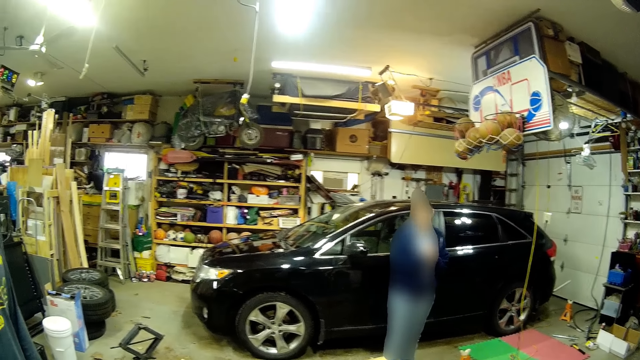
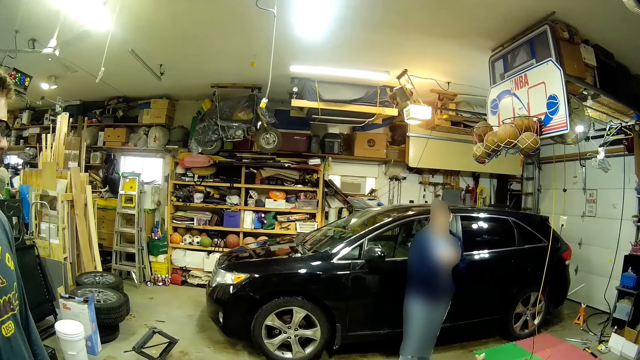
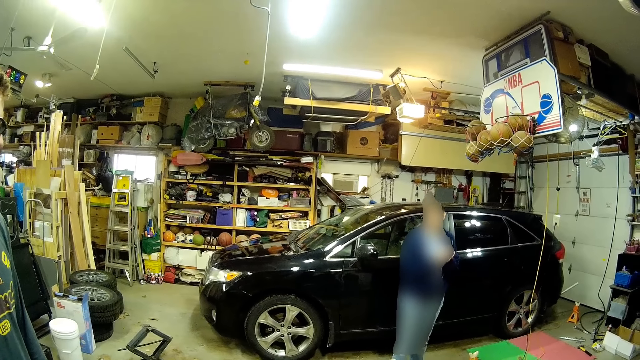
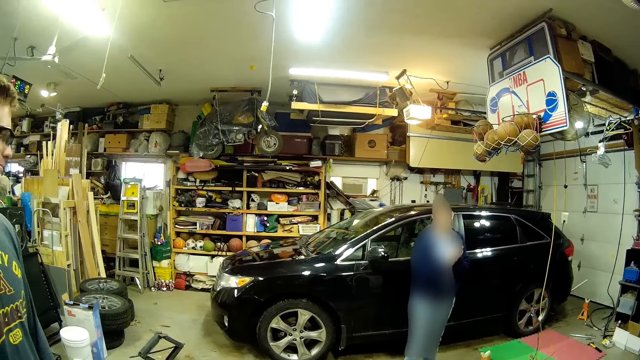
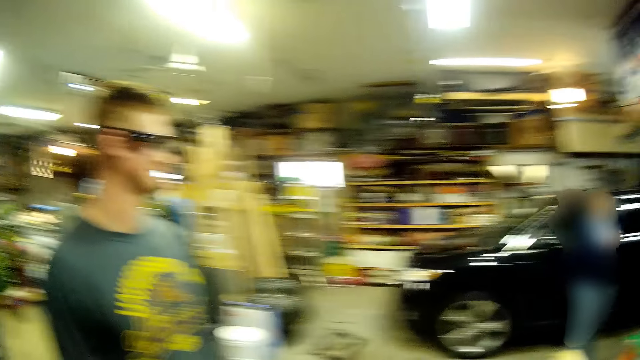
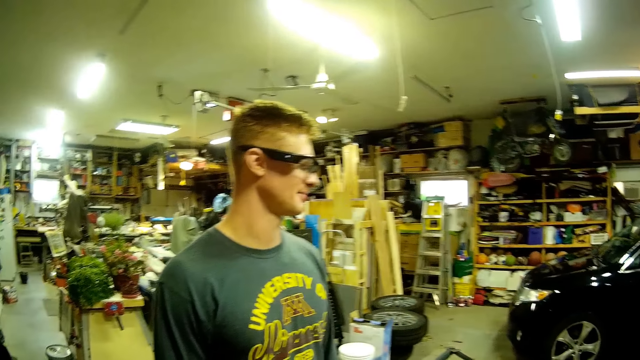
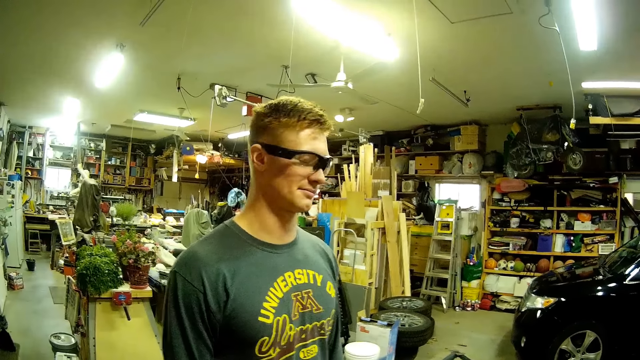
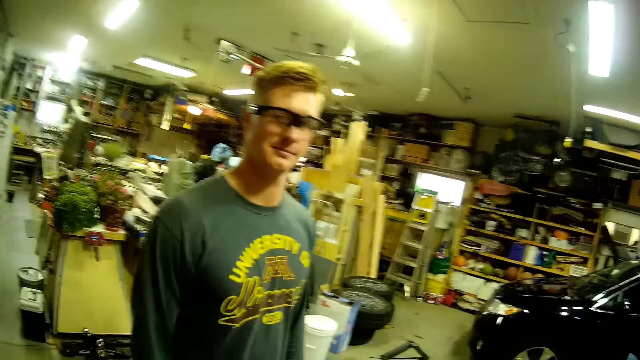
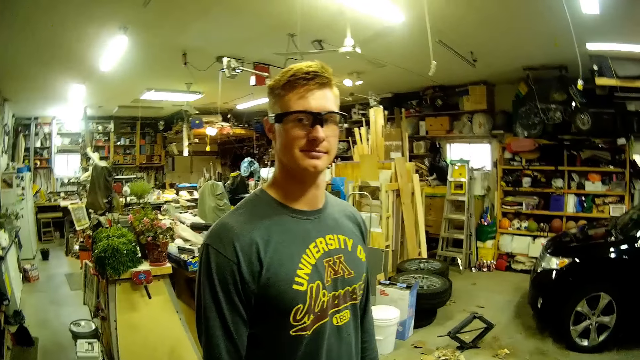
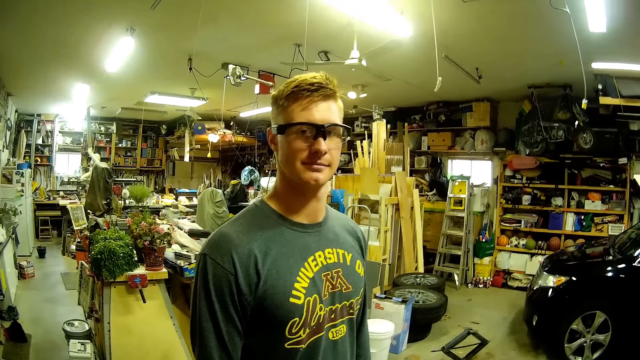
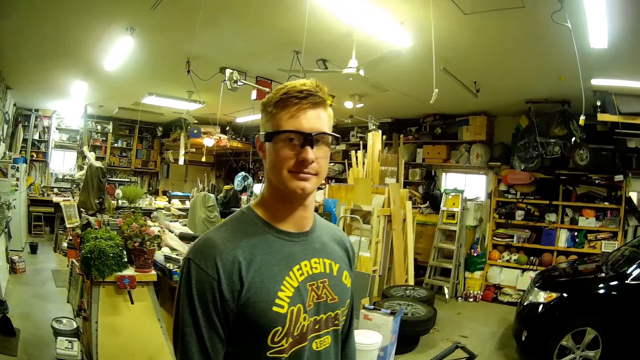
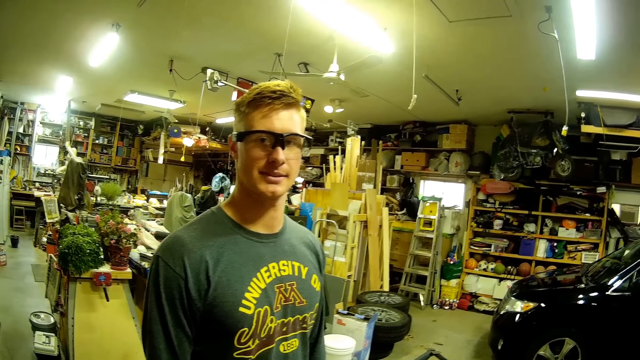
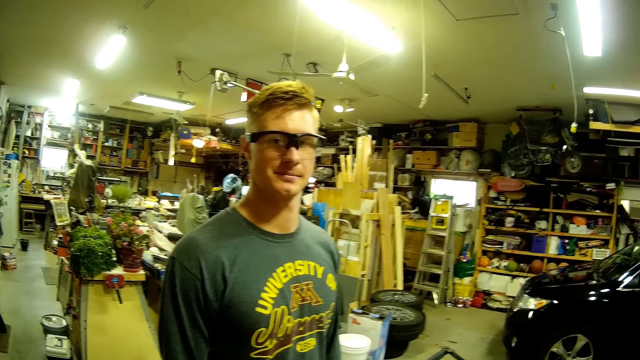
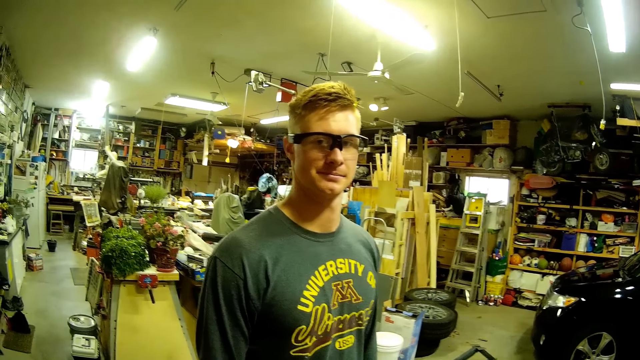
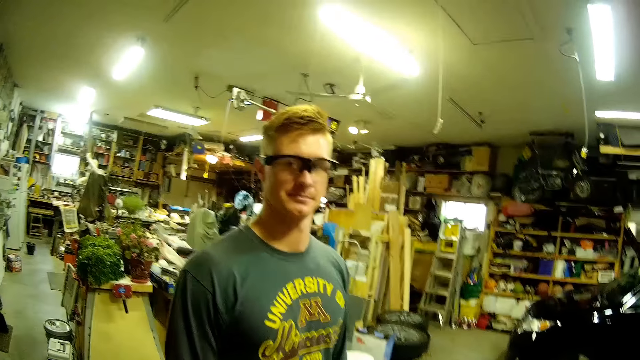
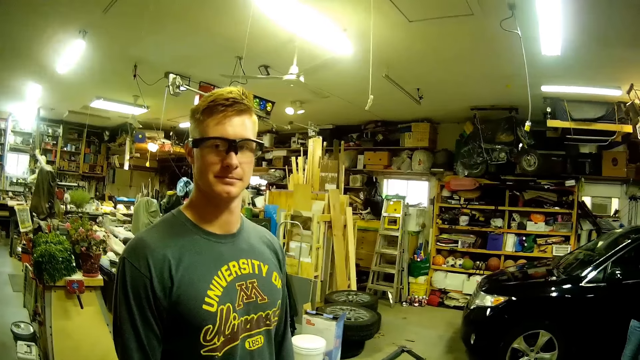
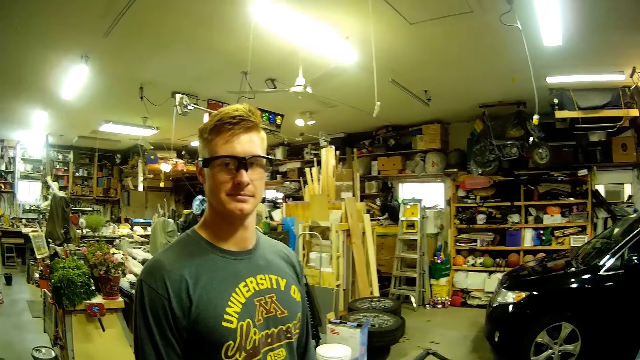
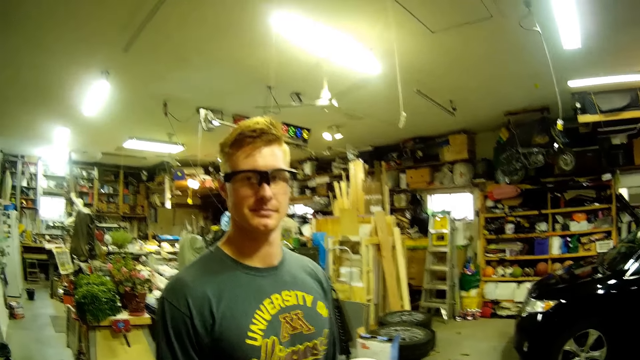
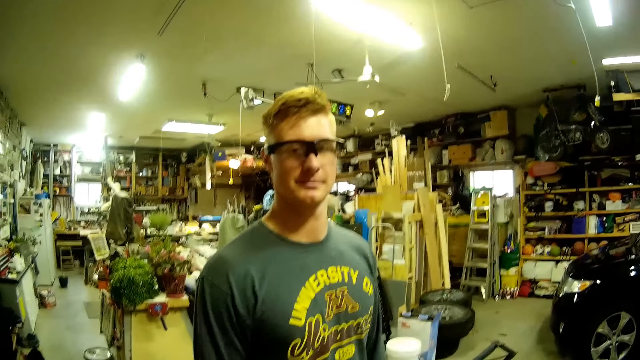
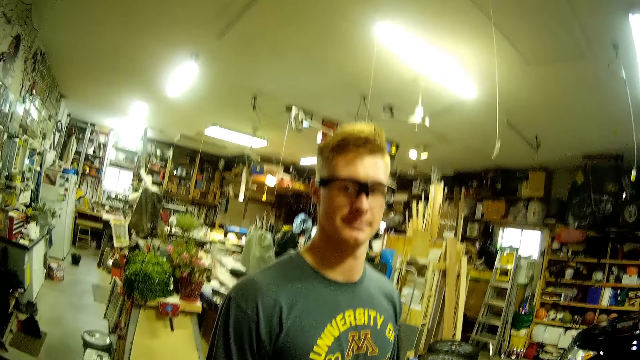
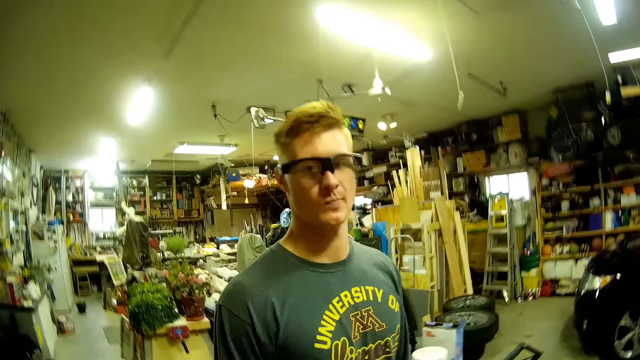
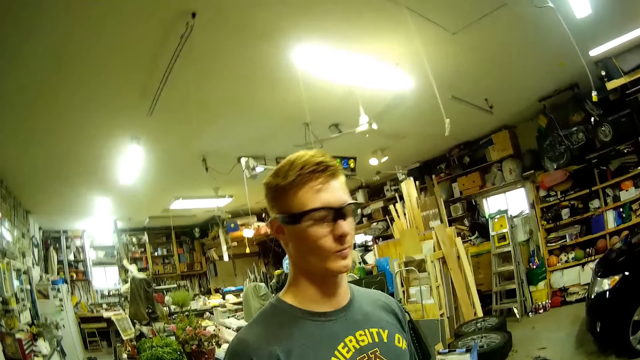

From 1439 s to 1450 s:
The camera wearer interacts with the man and the woman.

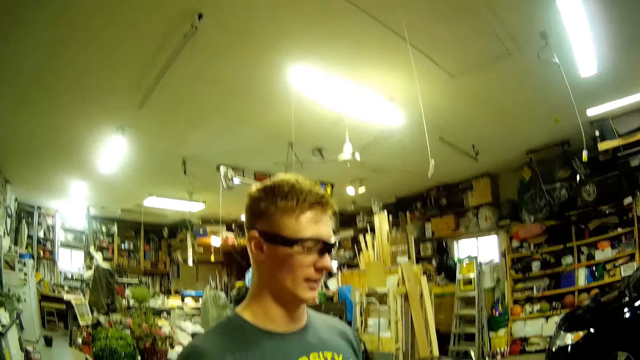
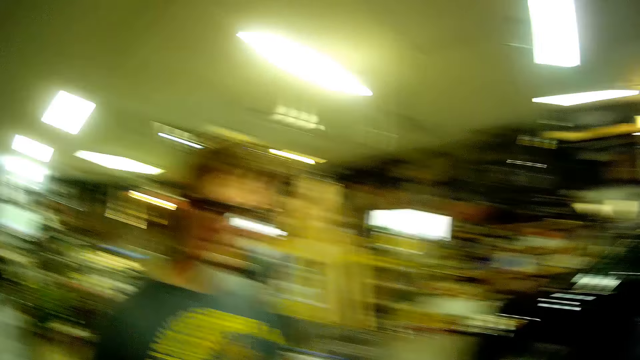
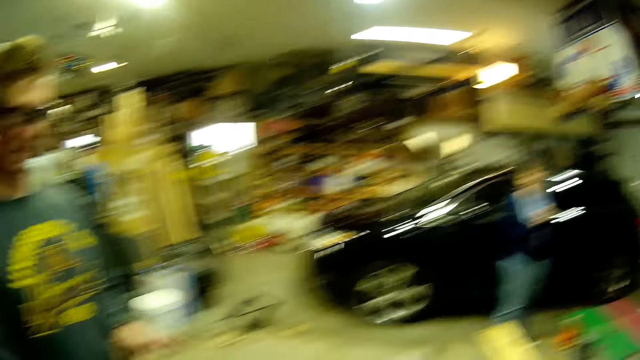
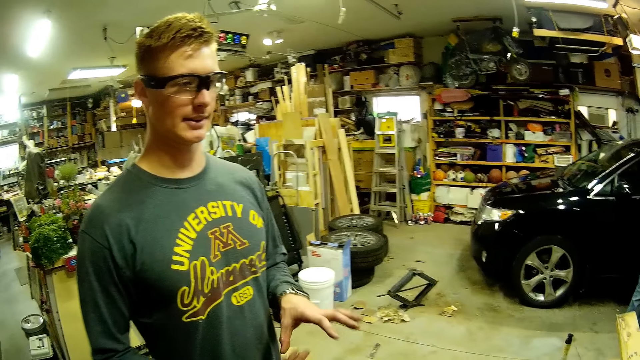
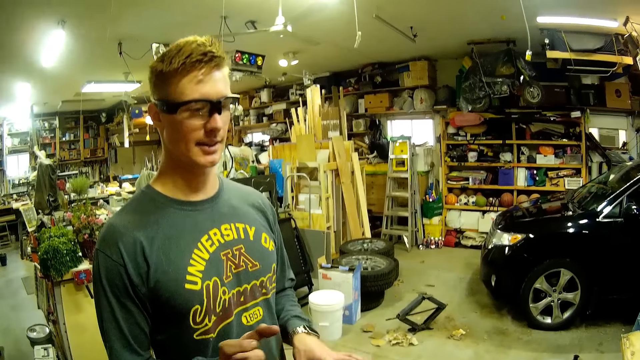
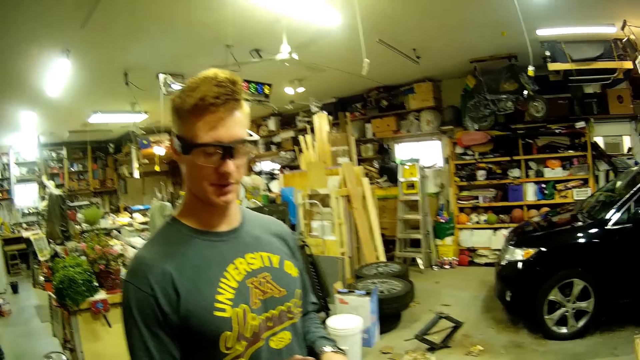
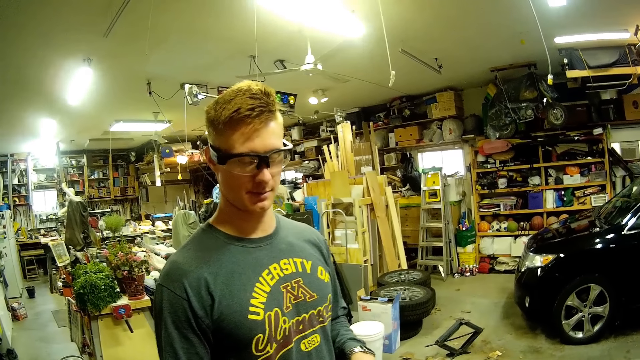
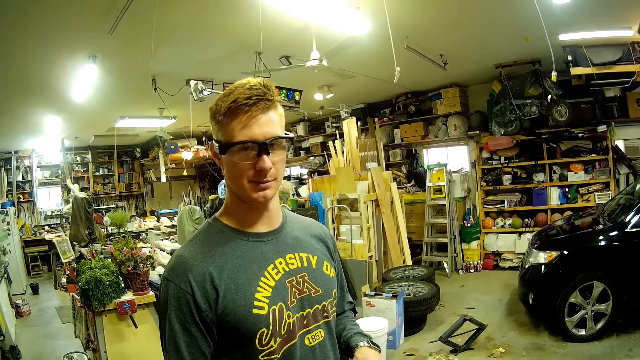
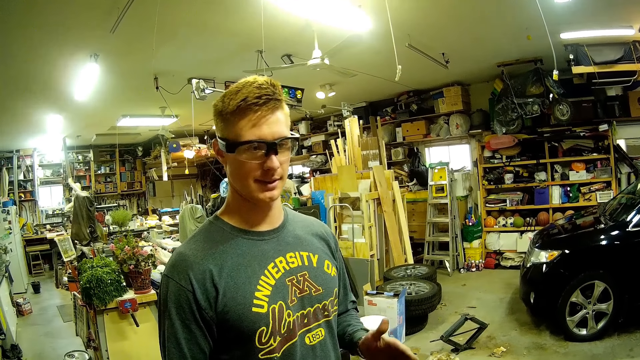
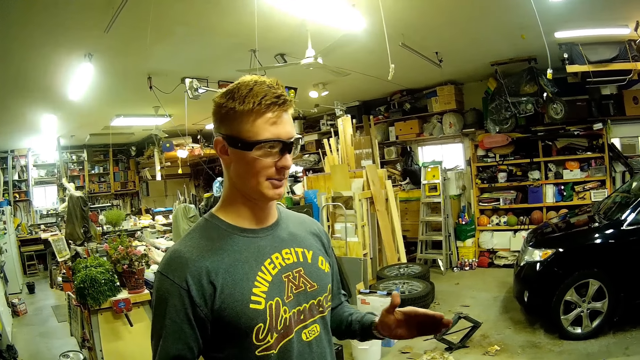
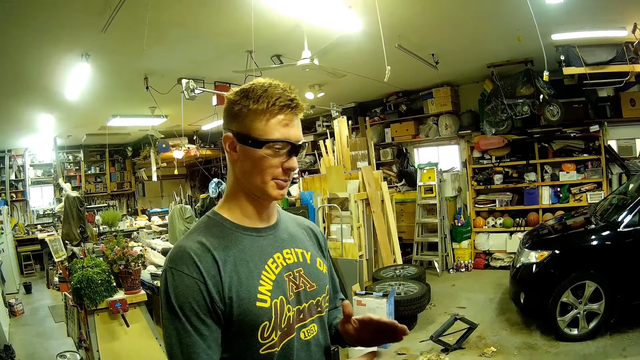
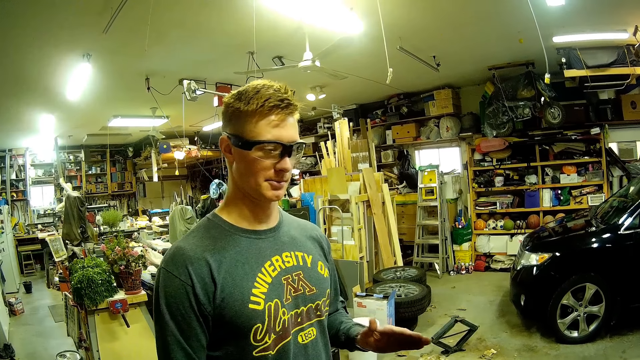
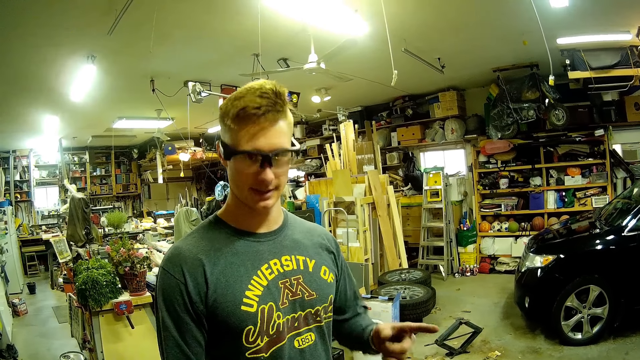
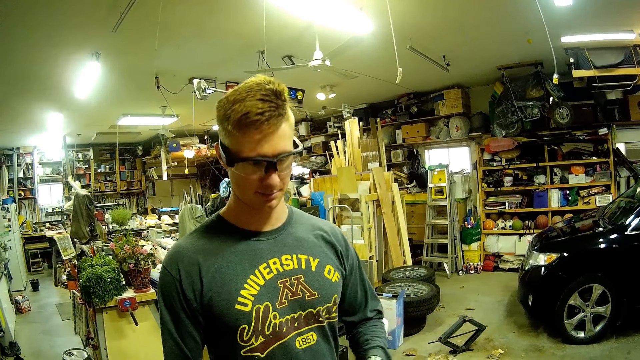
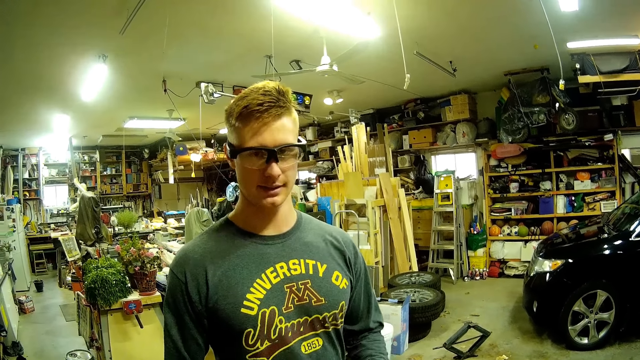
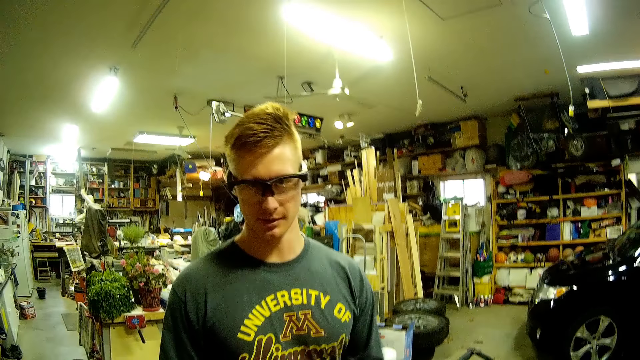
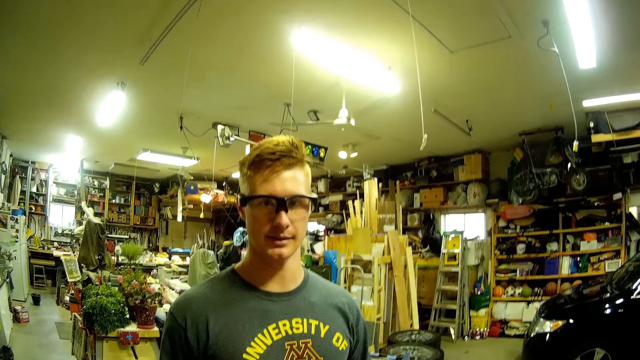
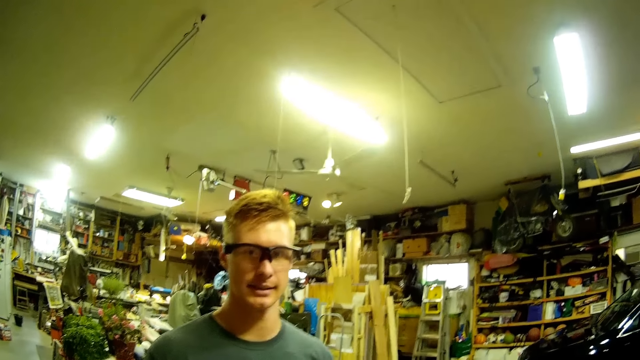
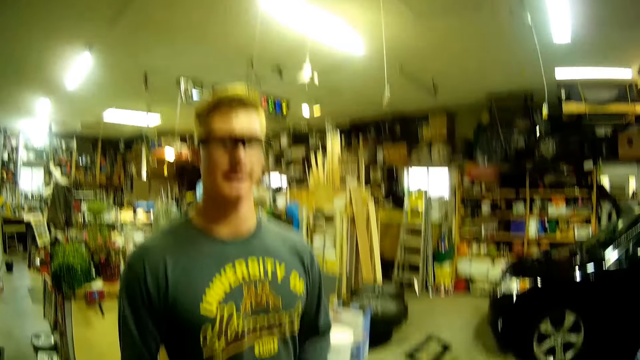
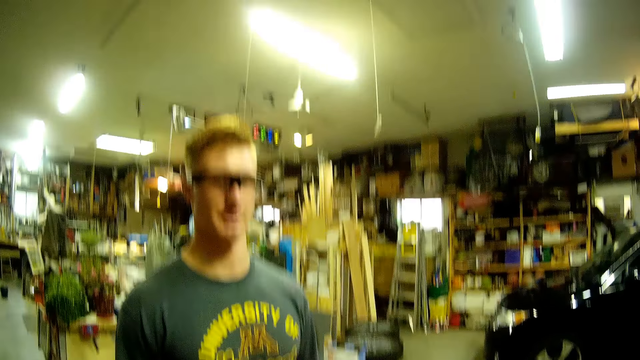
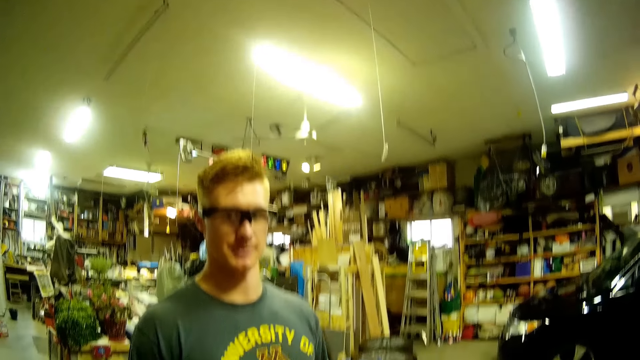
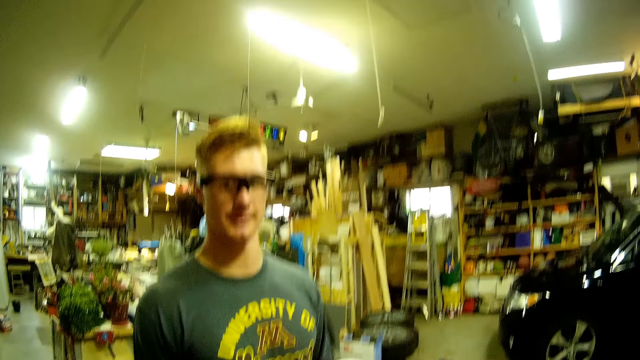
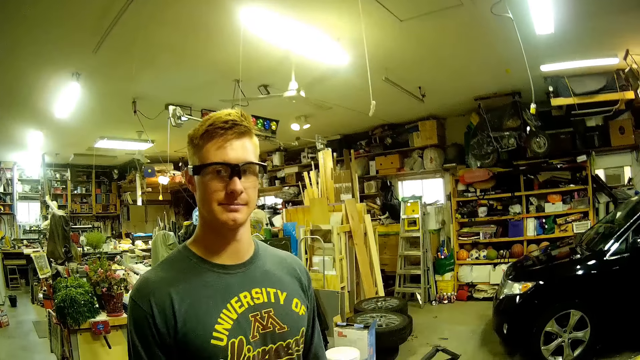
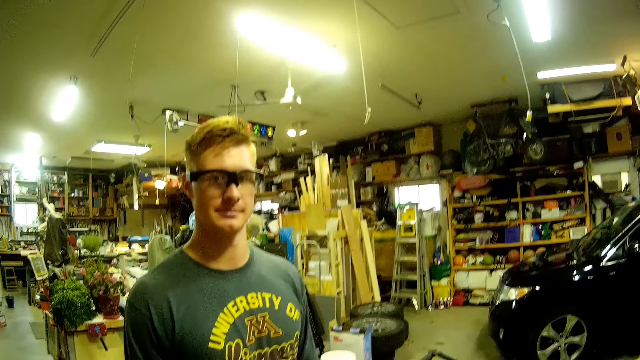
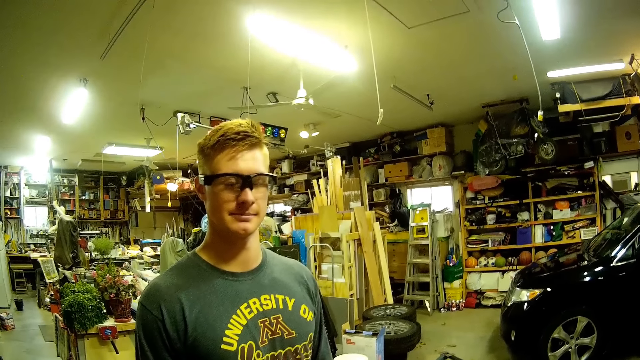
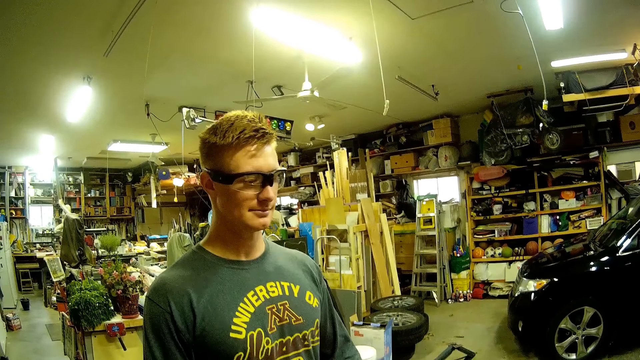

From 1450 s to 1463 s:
The camera wearer moves the hand.
